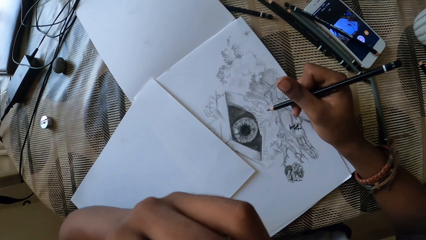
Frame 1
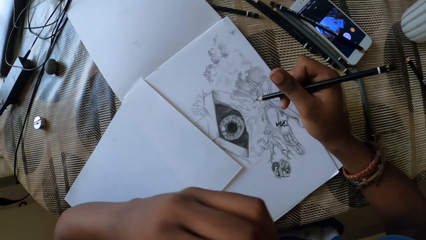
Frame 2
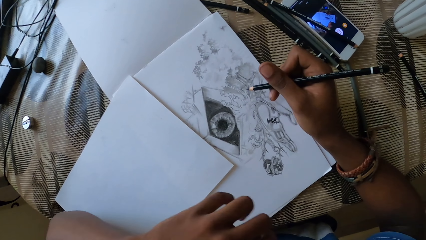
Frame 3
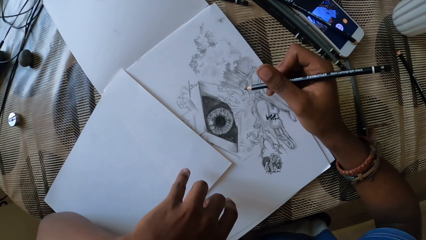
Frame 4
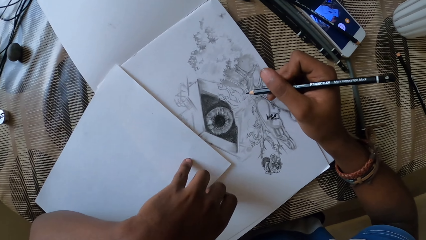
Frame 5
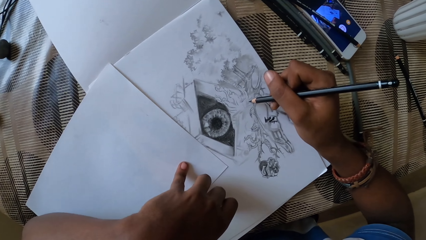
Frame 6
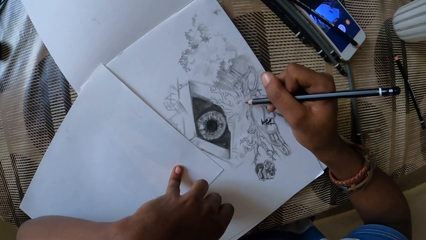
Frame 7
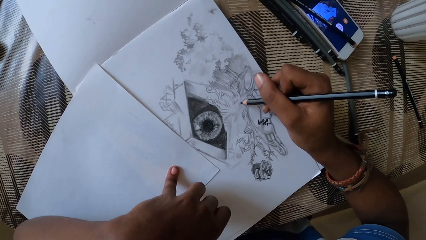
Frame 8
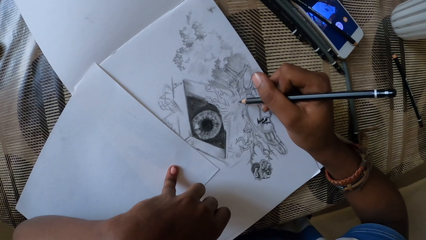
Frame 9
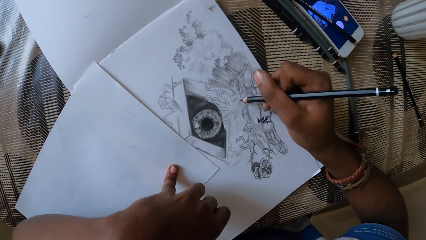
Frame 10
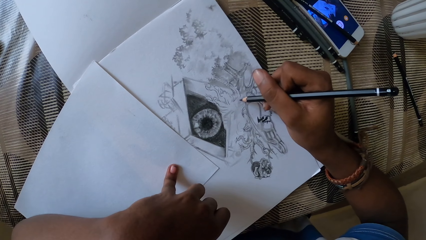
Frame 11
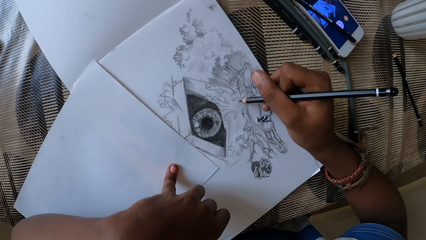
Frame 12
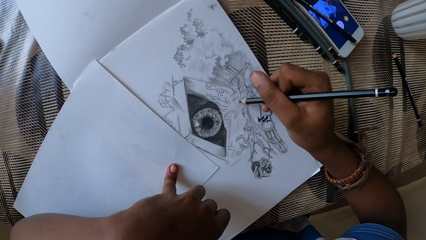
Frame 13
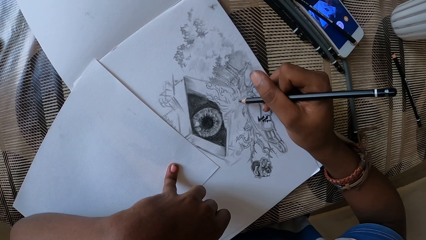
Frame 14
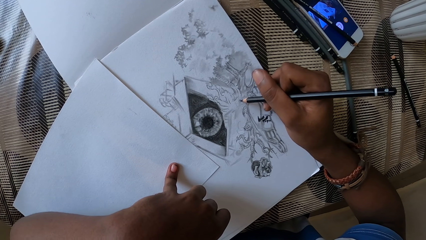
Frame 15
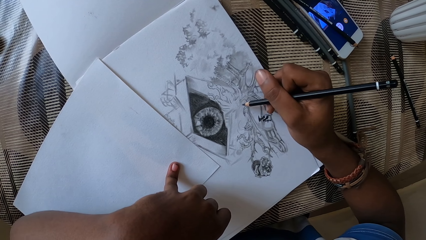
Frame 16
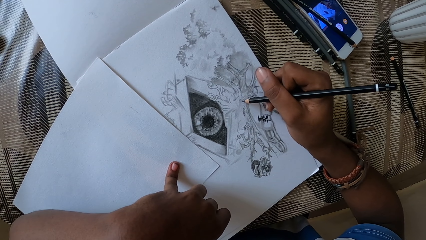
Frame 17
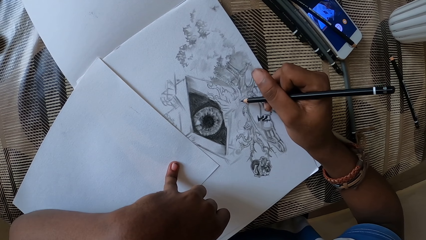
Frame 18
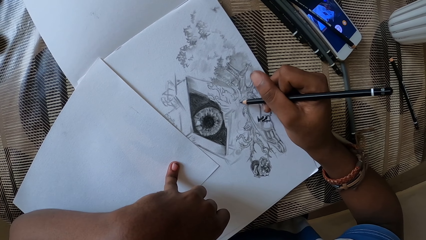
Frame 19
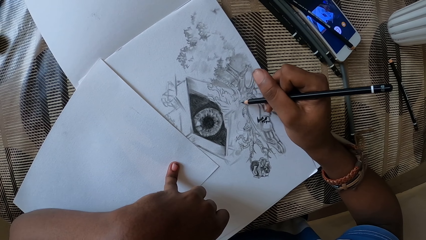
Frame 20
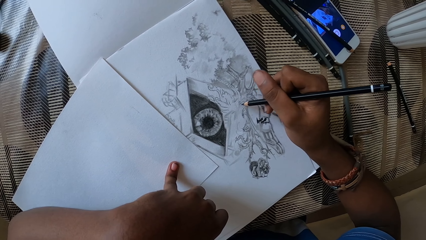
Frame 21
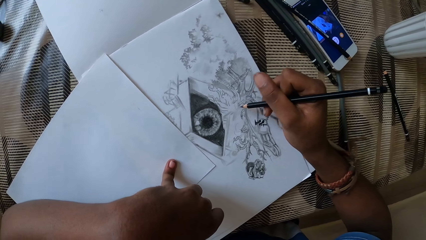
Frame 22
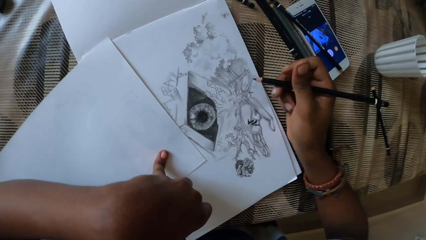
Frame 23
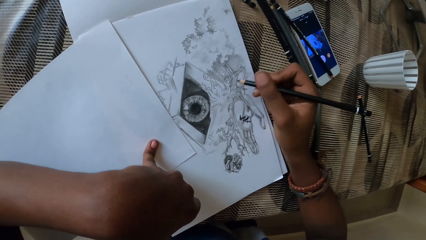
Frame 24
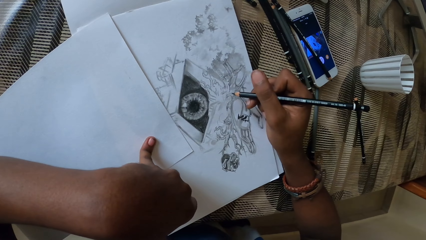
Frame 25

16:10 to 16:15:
The camera wearer holds the blank drawing paper with the left hand. They draw on the drawing paper with a sketching pencil. They adjust the graphite pencil. They lift the sketching pencil.

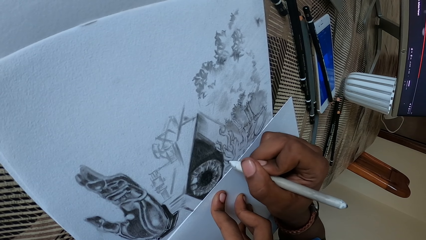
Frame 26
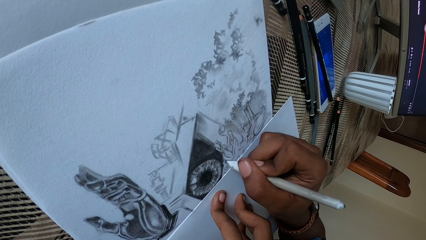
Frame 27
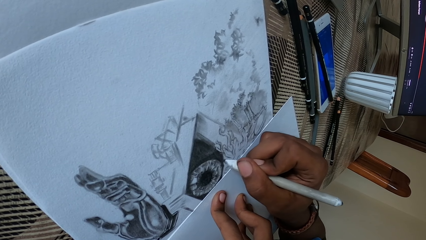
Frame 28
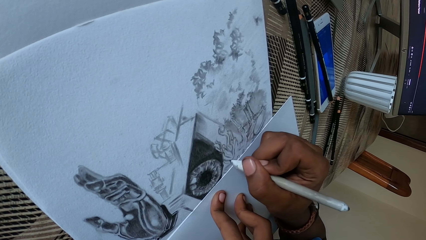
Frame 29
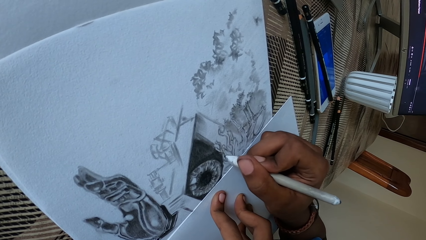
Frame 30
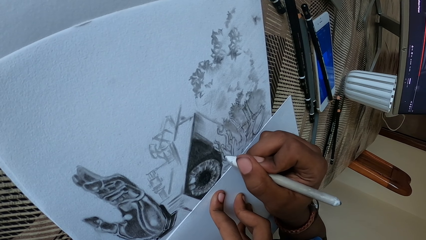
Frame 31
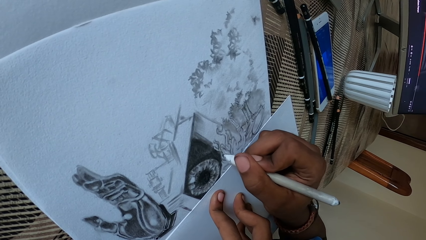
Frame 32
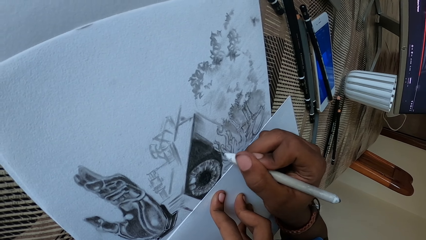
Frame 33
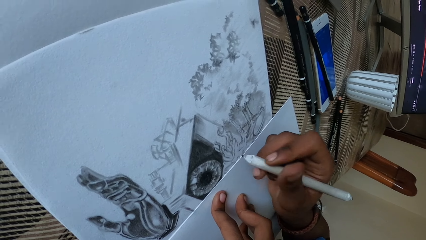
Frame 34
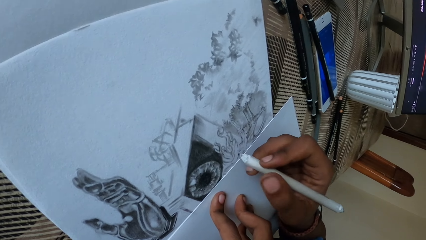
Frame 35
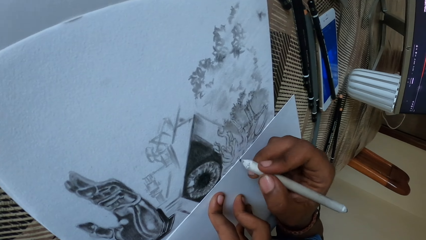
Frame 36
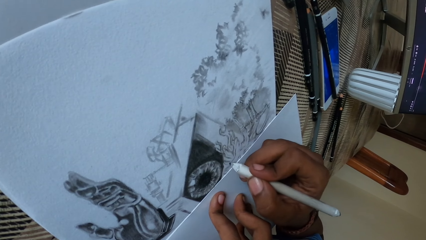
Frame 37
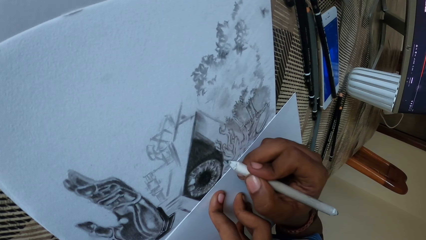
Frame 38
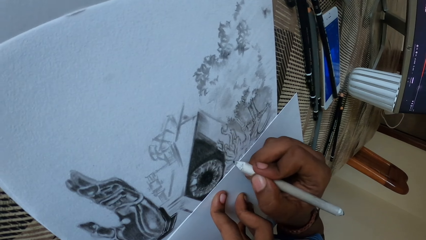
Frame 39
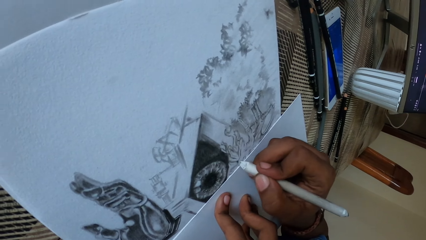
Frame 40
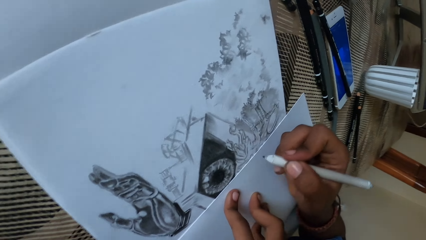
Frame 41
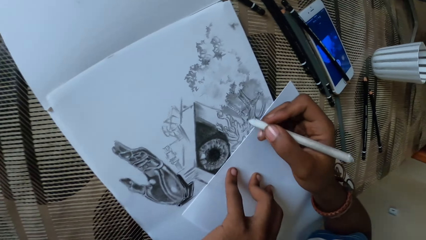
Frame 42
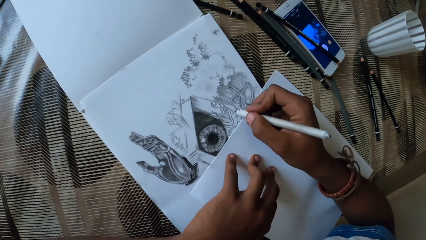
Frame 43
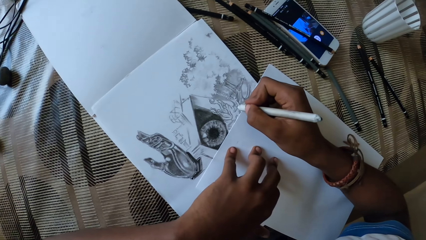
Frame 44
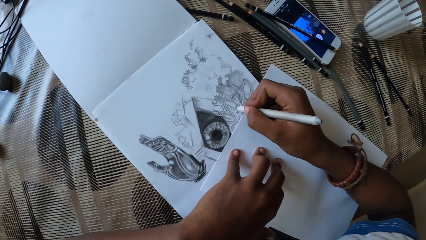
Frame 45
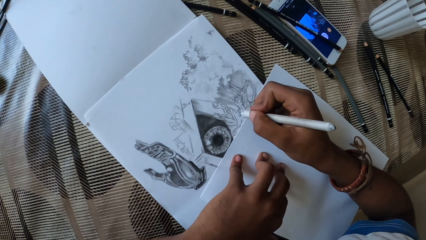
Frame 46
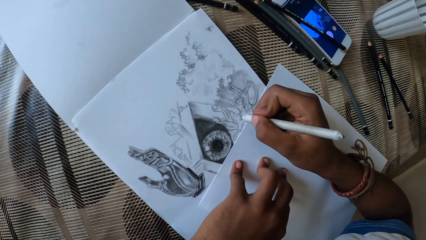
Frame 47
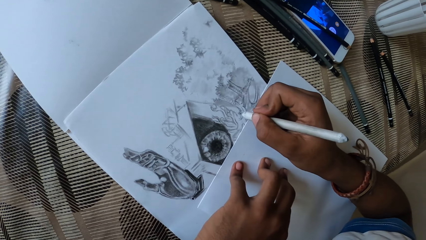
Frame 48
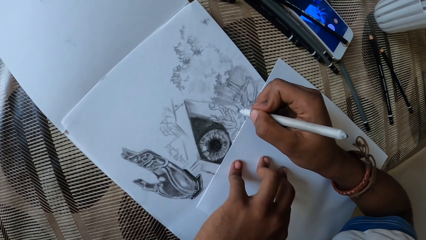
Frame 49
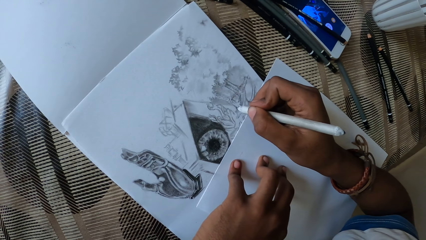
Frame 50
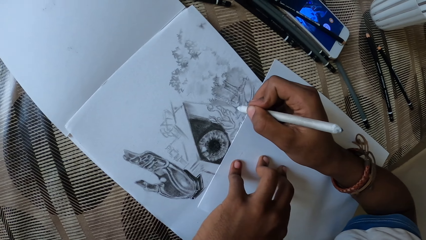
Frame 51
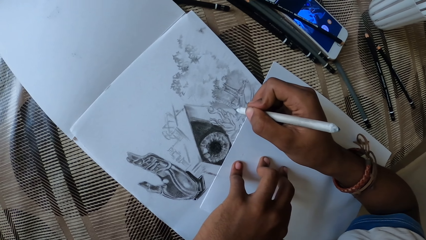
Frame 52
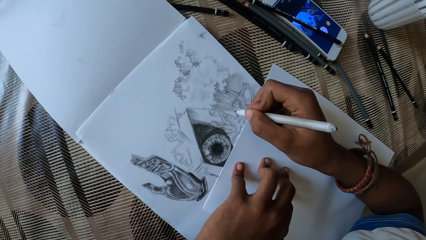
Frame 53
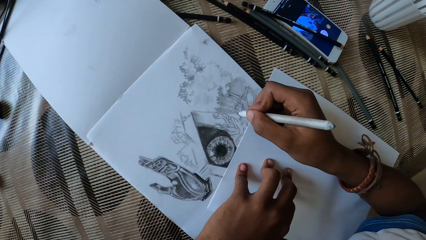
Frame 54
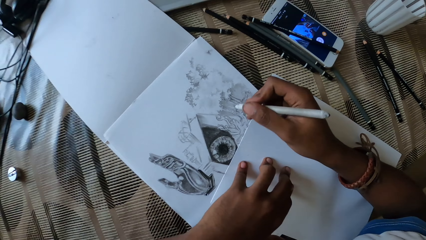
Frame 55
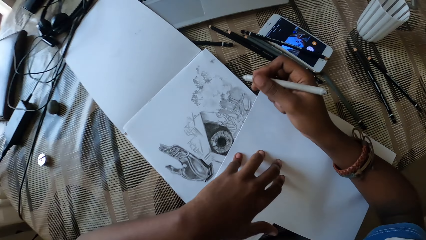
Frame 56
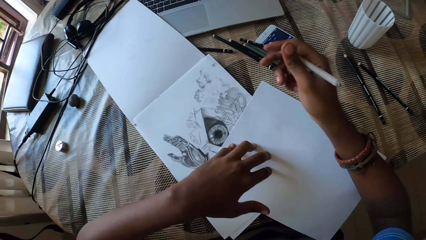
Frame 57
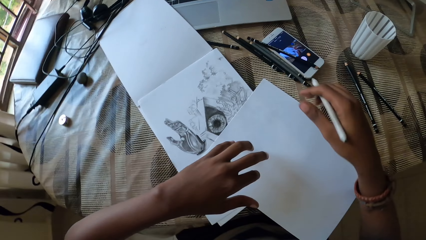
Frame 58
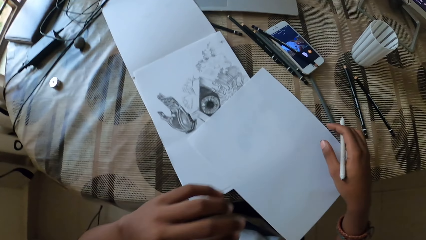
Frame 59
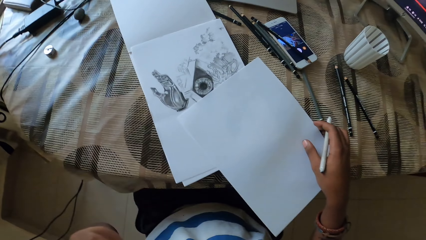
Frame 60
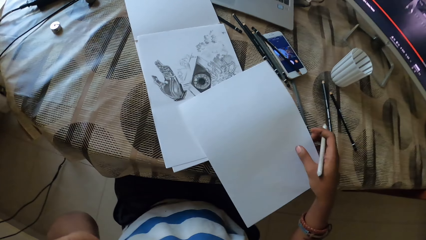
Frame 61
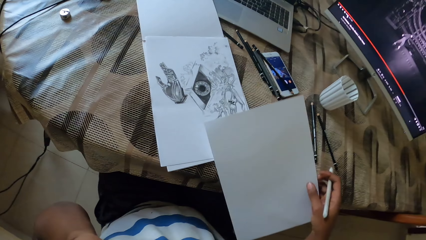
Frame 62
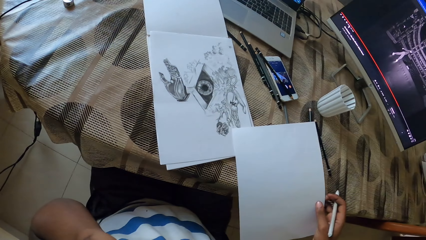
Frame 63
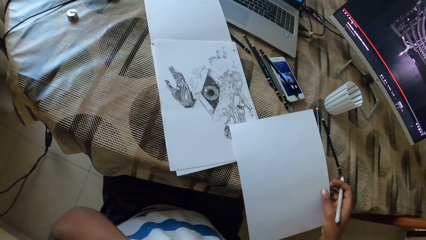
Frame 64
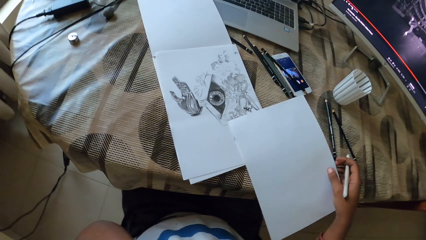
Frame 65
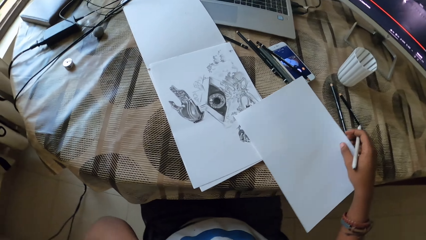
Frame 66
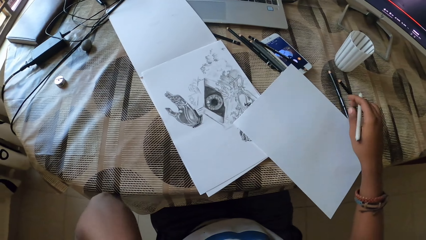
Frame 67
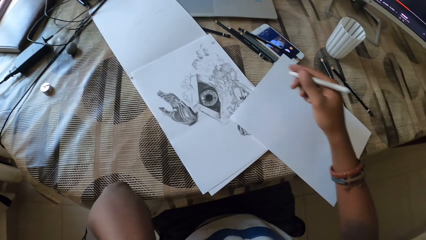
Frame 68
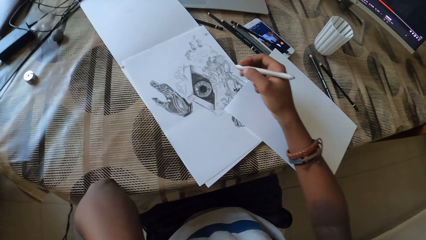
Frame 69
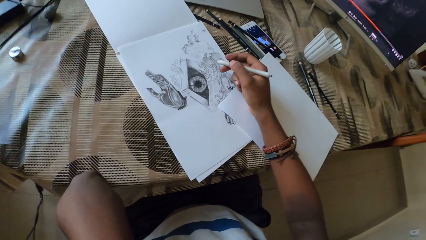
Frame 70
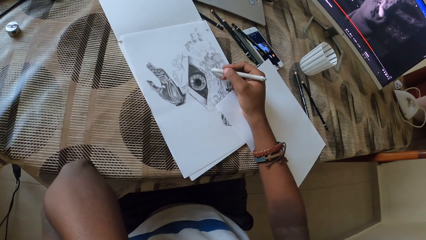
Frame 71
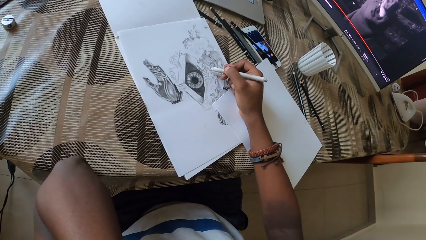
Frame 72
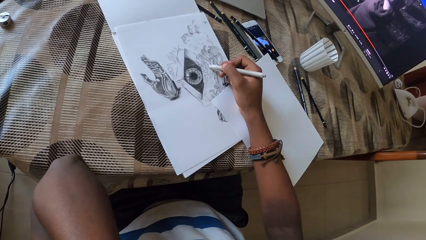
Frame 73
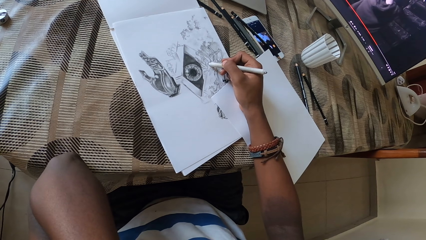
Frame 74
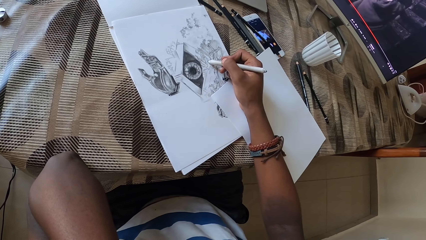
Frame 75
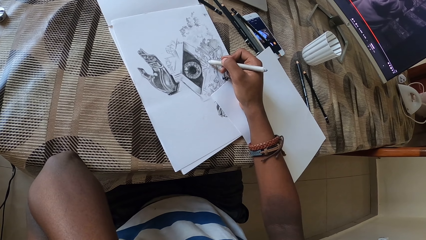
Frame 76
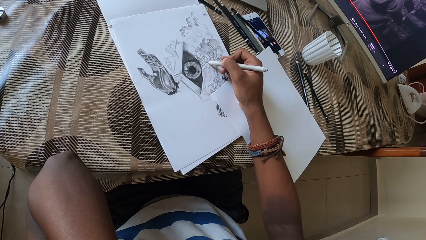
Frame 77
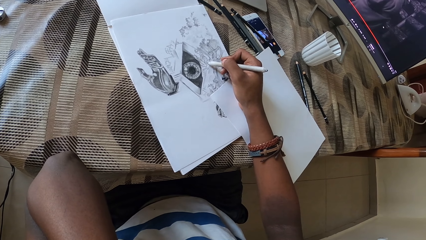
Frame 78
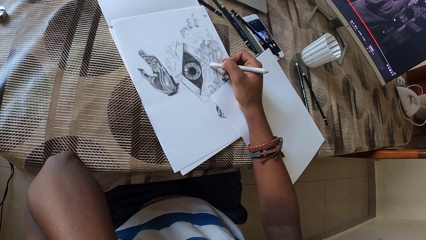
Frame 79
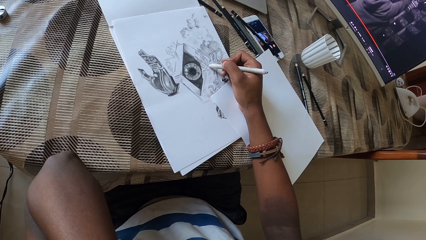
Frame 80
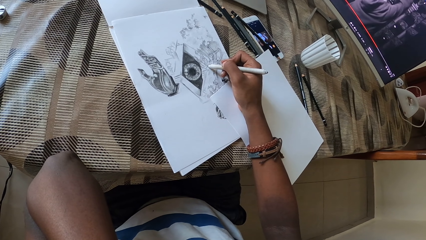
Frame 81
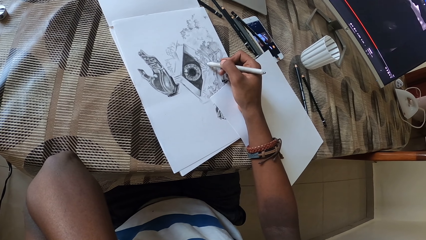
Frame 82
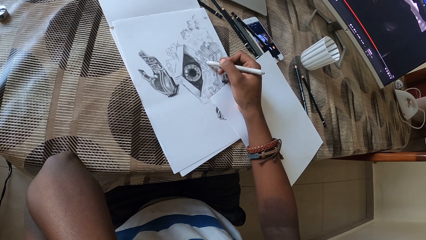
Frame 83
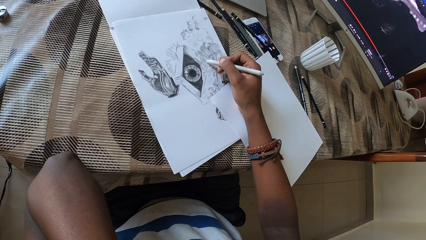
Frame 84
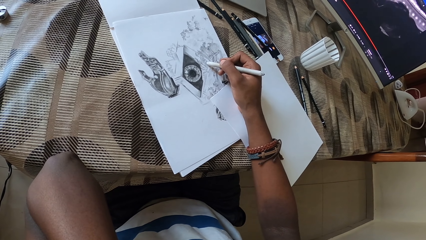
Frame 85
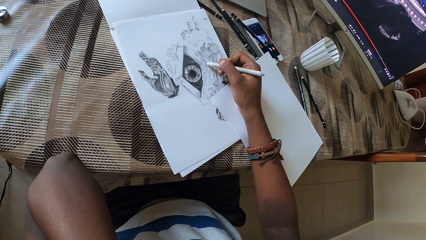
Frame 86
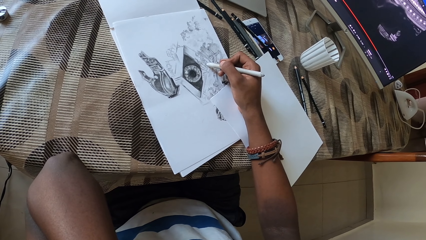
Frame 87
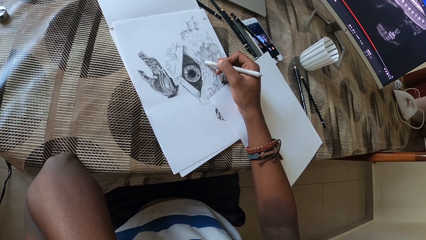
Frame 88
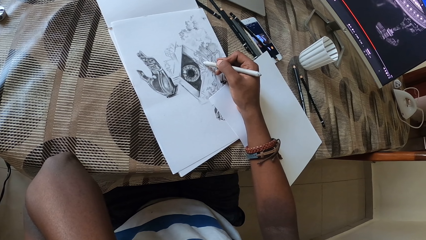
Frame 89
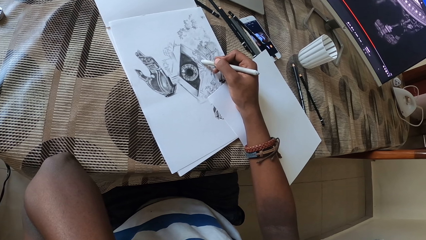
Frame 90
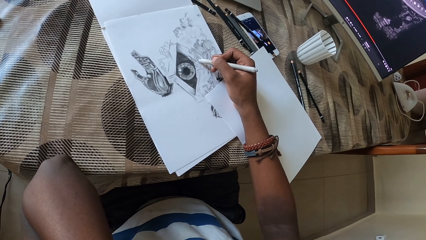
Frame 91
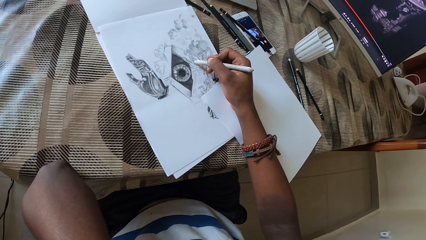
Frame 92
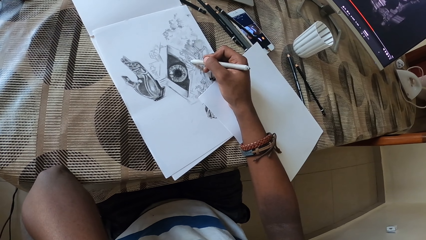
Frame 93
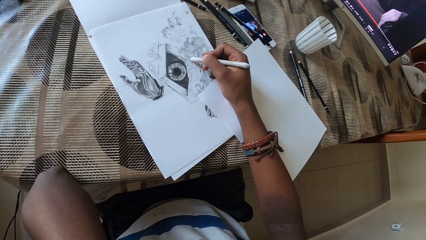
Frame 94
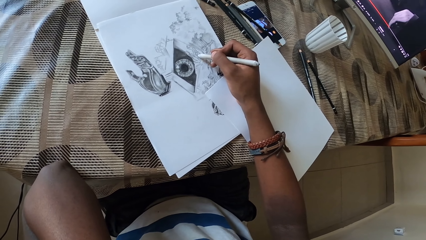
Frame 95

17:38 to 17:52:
The camera wearer adjusts the graphite pencil. They draw on the cartridge paper. They lift the drawing pencil. They pick up the blank drawing paper. They adjust the cartridge paper on the table. They put down the blank drawing paper. They draw on the drawing paper with the drawing pencil.
